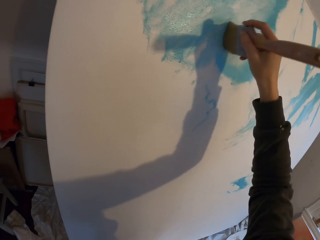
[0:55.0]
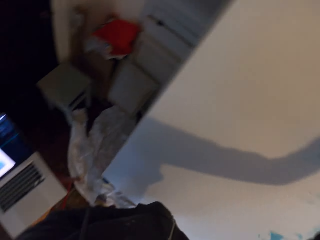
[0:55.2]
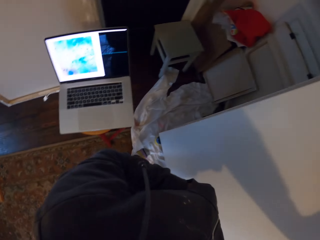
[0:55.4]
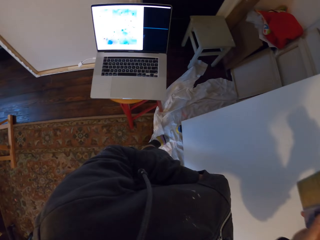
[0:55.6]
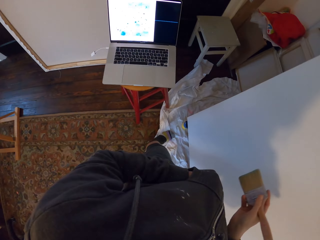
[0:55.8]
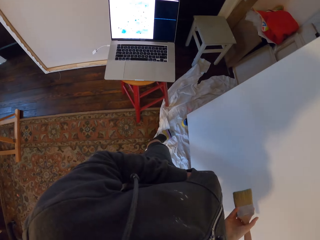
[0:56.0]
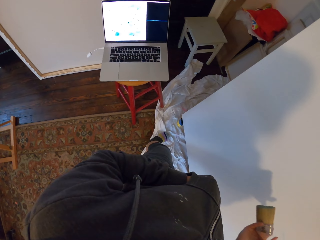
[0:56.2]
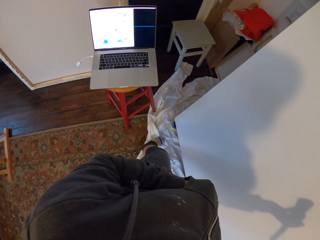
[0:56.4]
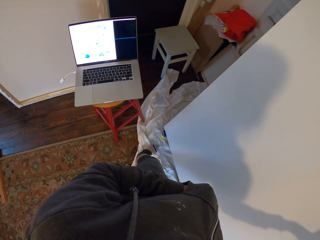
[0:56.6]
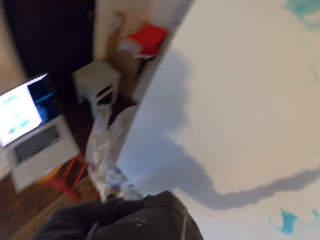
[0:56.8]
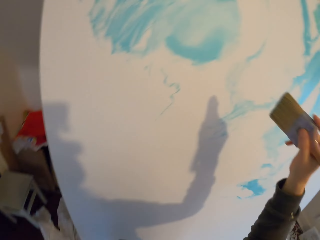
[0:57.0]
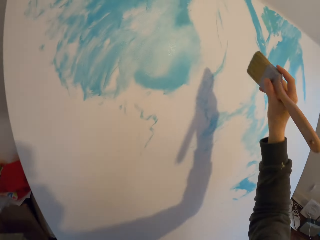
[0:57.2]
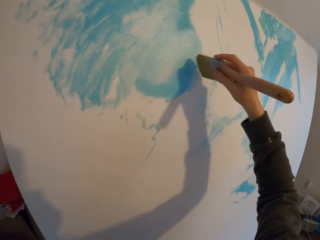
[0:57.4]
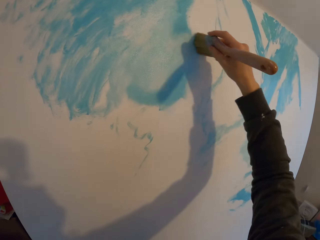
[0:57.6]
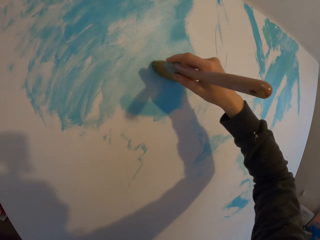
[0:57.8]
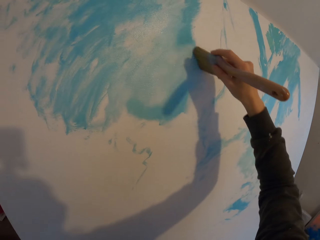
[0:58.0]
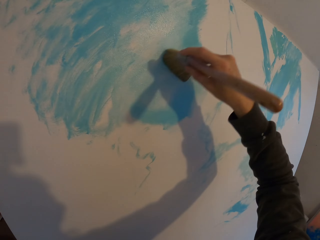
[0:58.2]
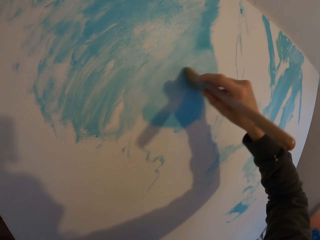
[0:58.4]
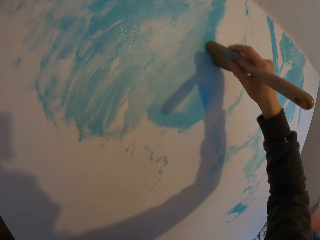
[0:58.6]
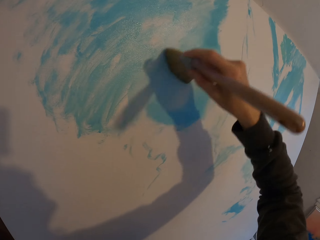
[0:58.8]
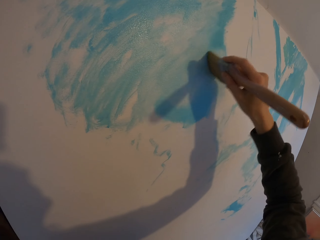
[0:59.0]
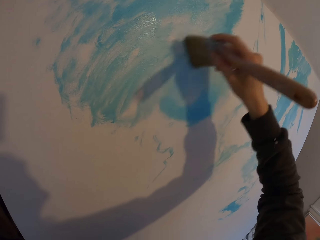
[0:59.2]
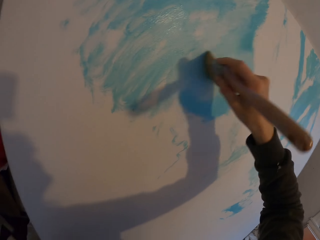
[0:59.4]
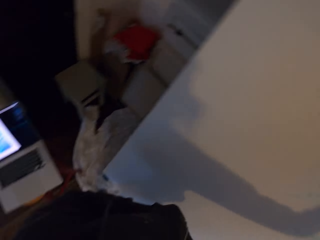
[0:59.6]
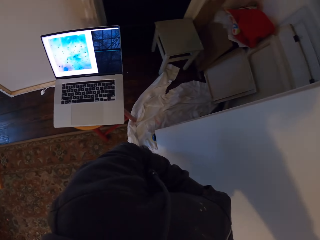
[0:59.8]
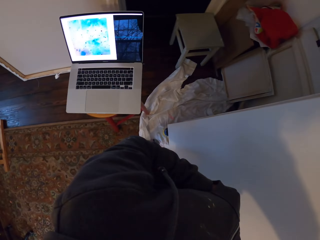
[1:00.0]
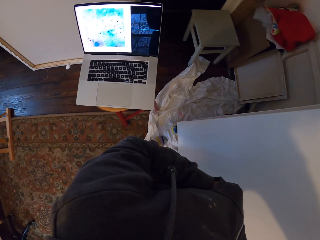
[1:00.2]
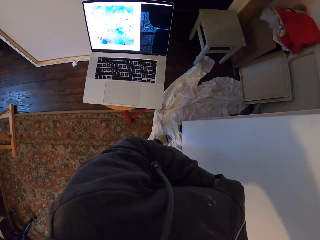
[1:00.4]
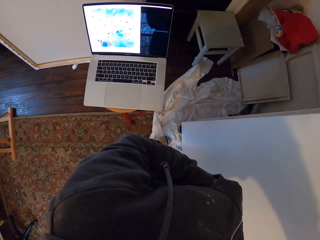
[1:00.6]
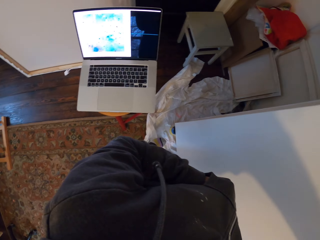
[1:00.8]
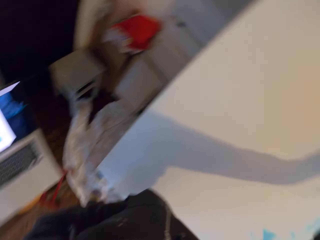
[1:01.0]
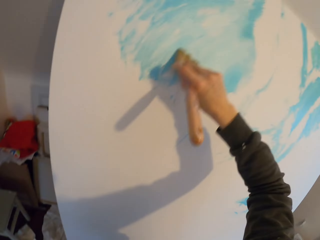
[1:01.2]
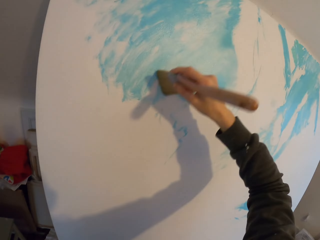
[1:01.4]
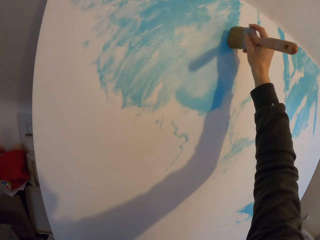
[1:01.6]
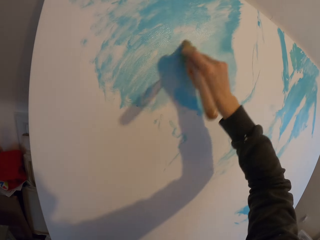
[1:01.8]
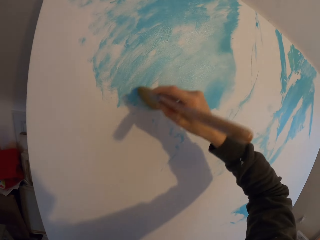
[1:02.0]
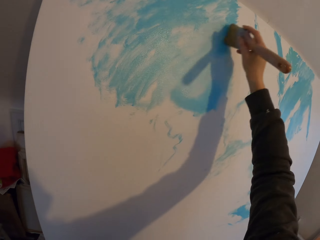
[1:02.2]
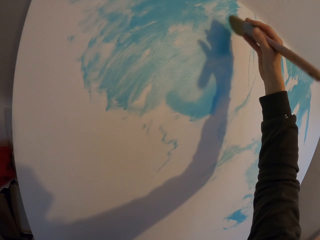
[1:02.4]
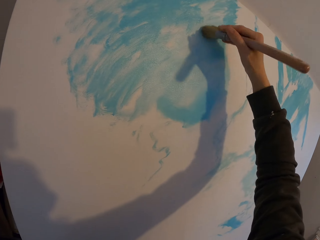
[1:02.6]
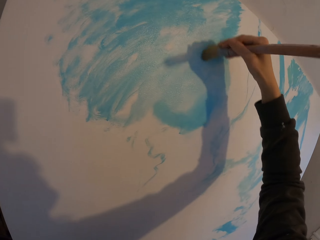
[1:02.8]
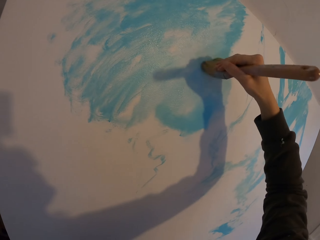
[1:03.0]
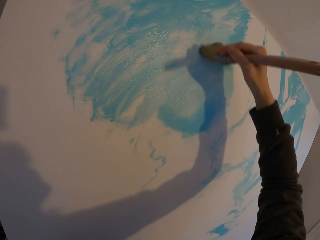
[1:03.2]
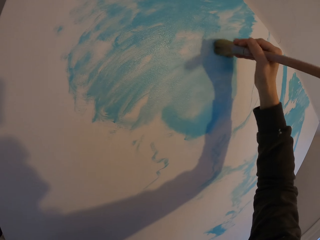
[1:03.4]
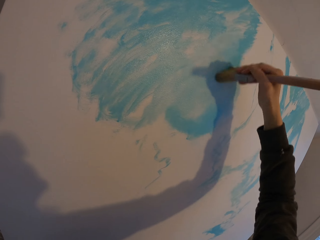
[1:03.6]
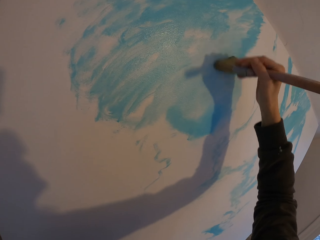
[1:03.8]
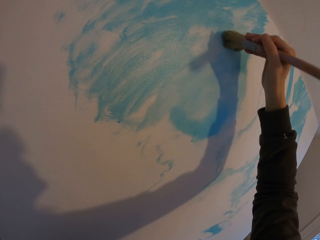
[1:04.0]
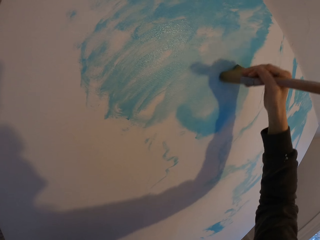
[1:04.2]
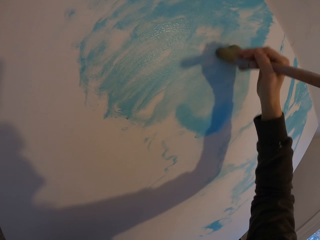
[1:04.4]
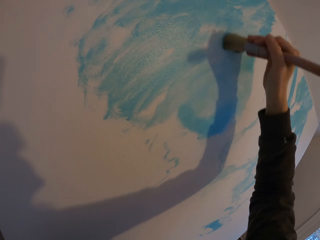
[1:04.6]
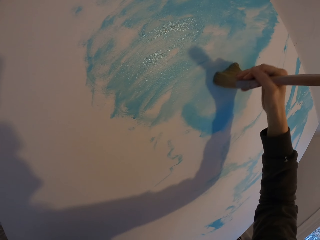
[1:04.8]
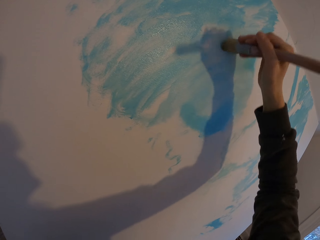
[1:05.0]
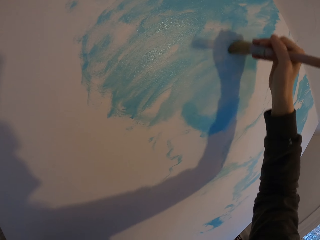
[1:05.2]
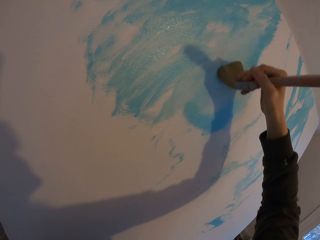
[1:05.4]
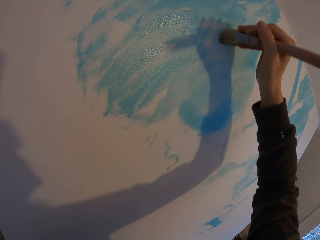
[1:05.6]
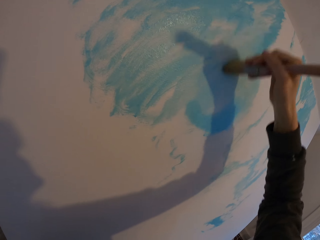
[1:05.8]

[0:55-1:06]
The camera wearer looks at the laptop. They paint the board. They look at the laptop. They paint the board.

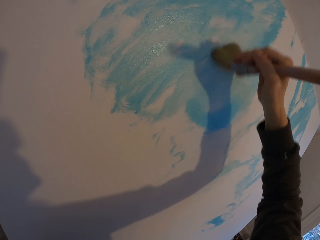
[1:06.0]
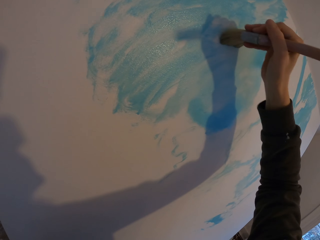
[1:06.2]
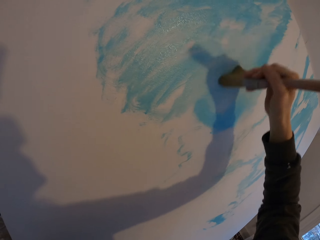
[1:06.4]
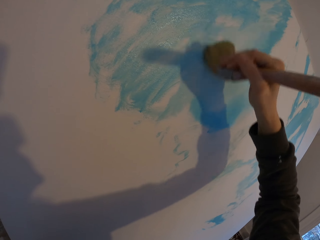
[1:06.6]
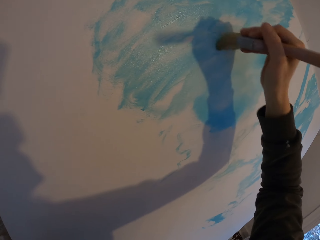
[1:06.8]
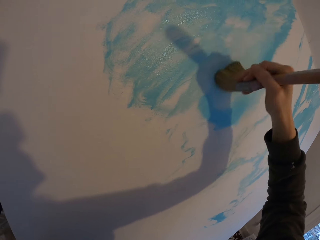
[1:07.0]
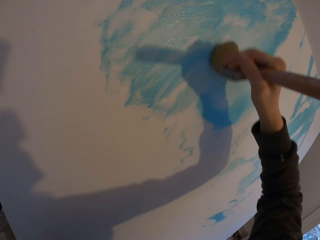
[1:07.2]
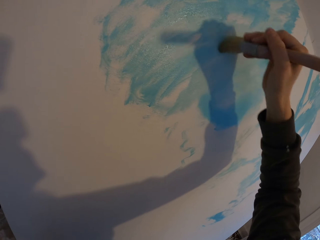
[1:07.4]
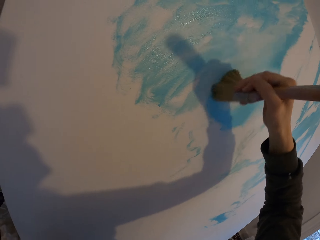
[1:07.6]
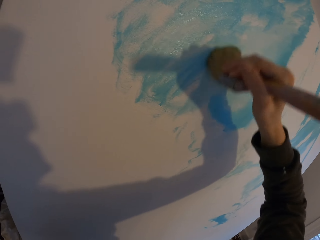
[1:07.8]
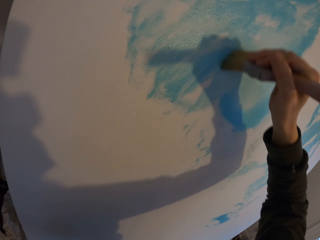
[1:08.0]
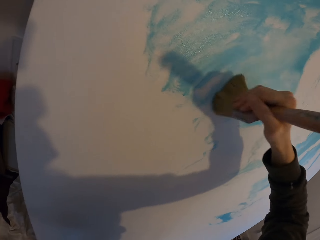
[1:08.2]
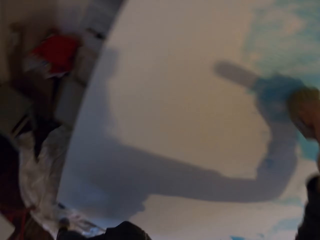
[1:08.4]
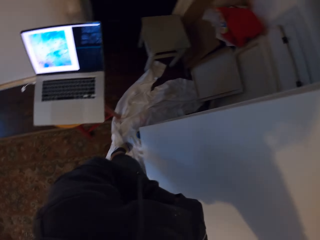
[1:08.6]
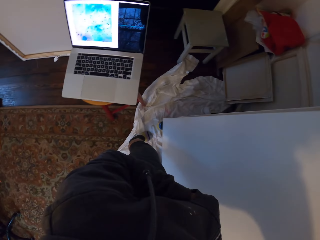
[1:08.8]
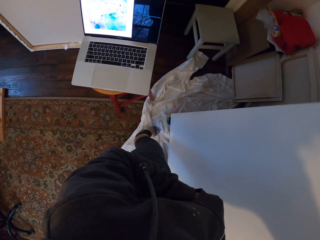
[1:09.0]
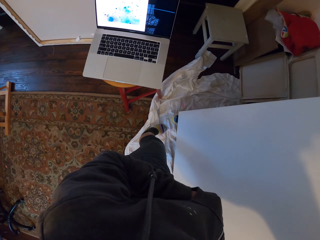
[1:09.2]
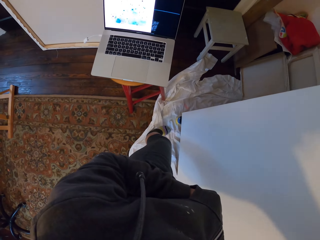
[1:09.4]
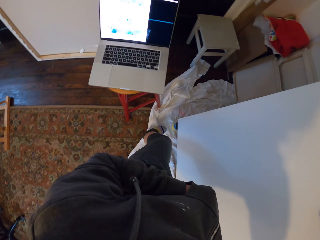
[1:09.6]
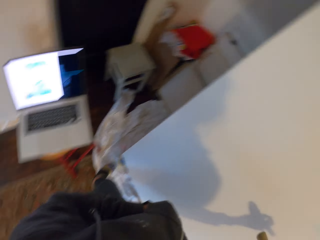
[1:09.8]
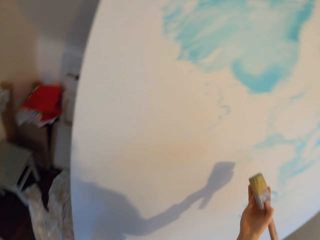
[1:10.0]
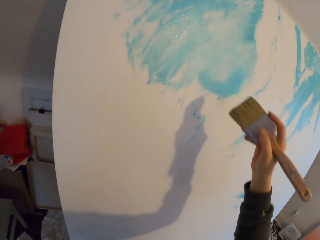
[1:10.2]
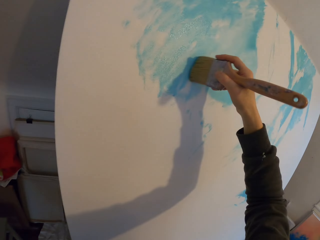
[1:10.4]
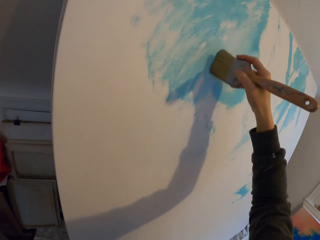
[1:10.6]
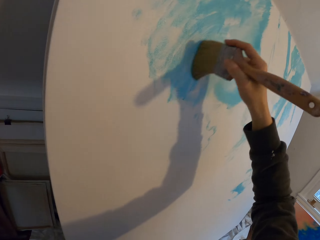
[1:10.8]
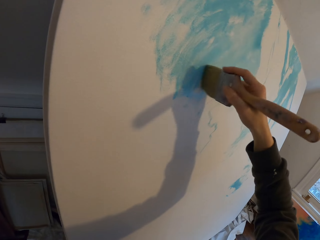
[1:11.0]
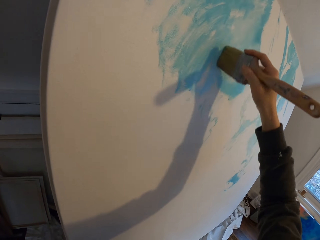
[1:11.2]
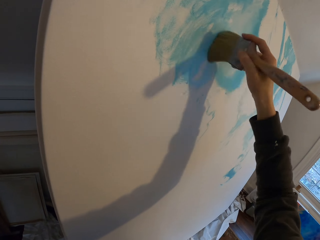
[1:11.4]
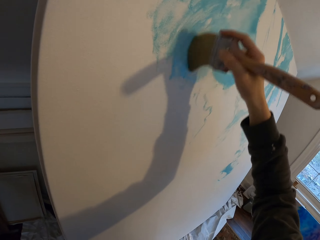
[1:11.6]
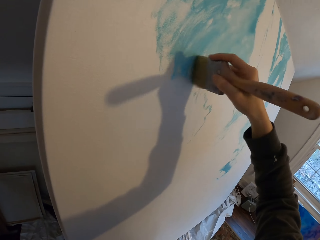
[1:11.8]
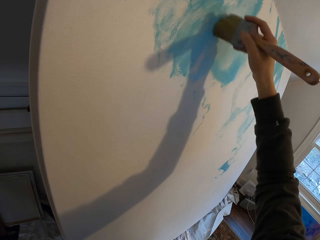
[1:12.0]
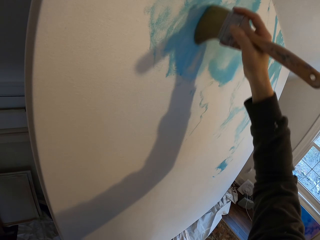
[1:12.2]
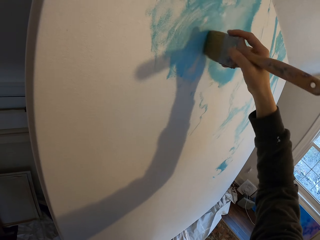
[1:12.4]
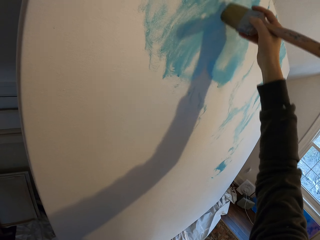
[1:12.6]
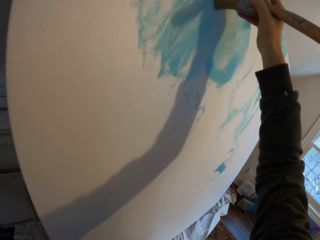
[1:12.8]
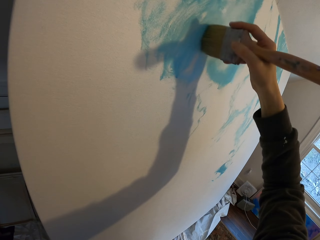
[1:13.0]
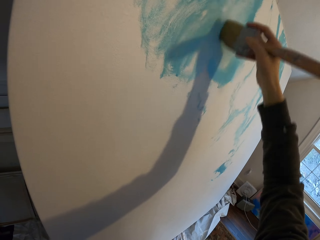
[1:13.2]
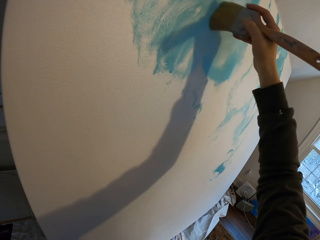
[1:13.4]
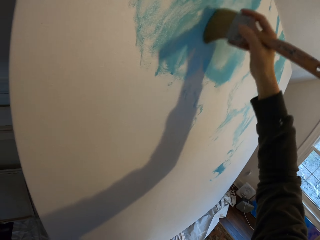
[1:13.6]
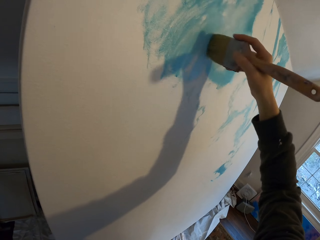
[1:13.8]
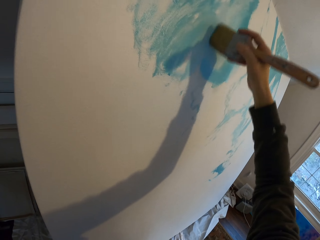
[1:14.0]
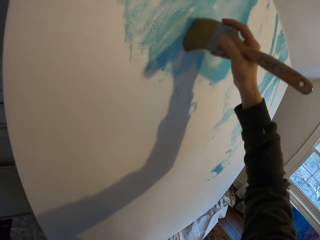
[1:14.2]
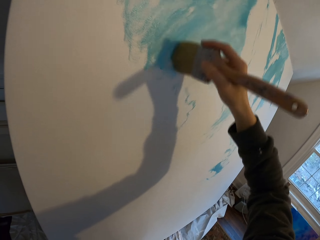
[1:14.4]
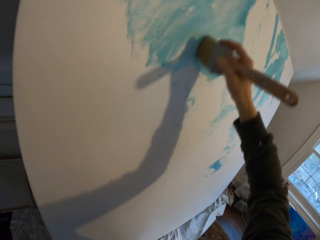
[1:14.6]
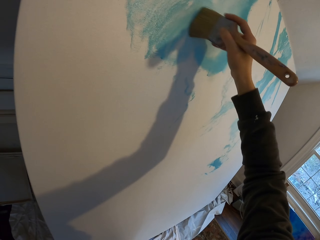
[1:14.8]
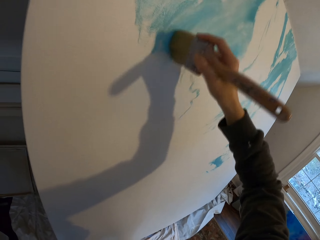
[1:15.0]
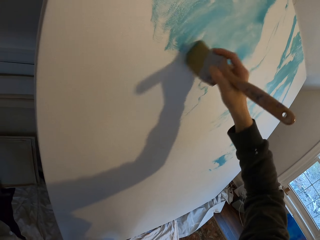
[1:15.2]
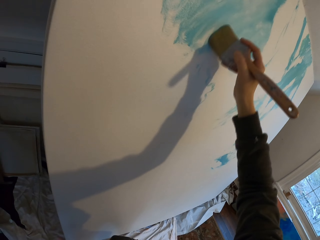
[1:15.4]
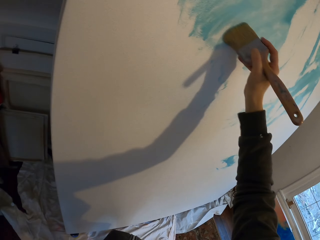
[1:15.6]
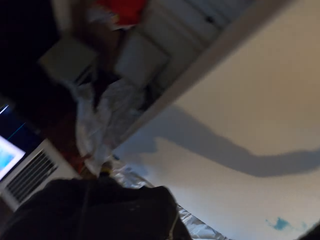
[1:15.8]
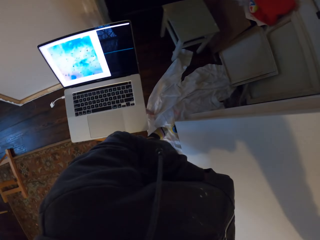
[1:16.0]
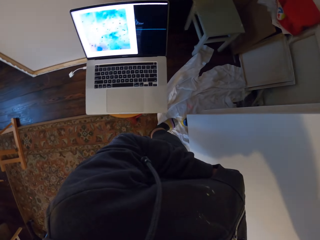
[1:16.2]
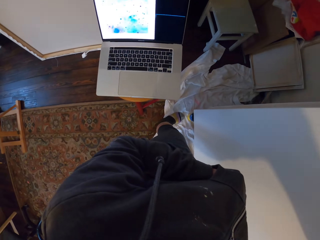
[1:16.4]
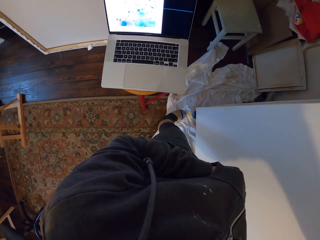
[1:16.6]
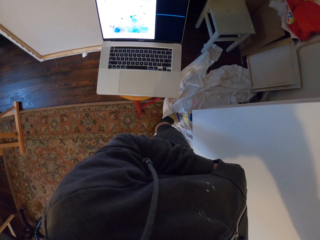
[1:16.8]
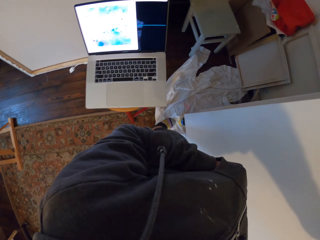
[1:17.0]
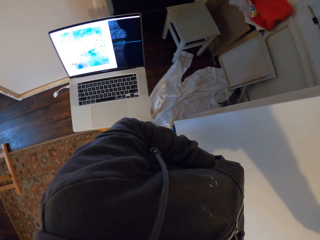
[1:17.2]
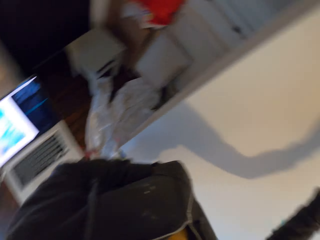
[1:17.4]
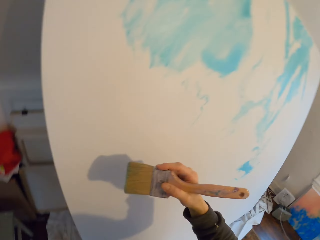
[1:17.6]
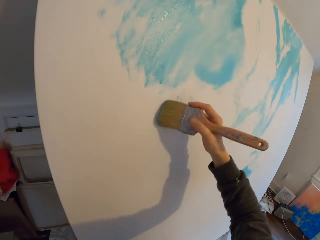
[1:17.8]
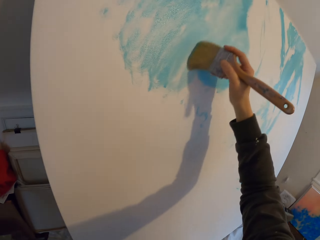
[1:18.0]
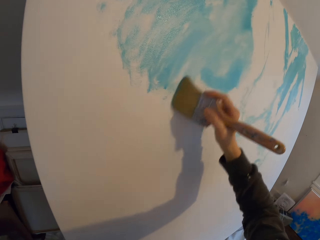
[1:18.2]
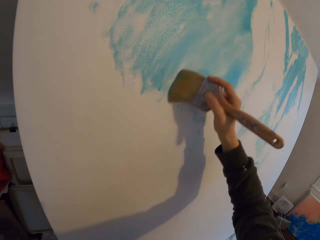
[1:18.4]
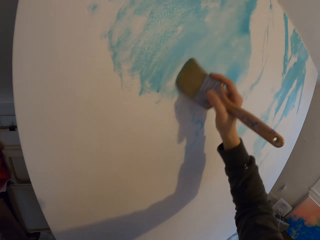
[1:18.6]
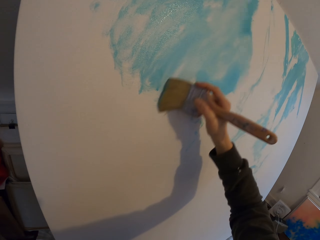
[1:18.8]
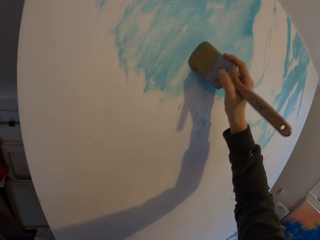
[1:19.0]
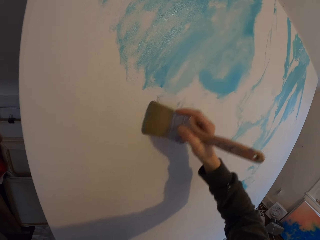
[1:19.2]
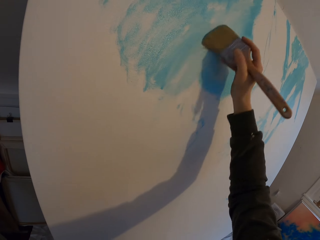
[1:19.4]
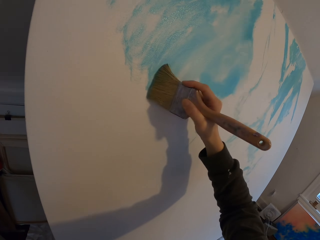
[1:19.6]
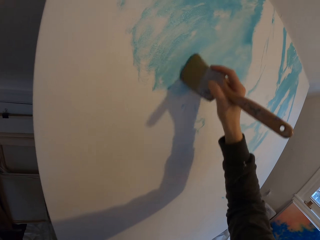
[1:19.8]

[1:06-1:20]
The camera wearer looks at the laptop. They paint the board. They look at the laptop. They paint the board.
